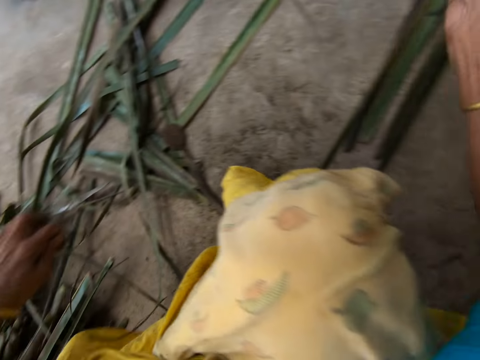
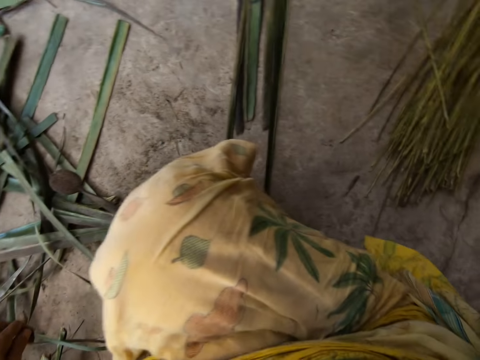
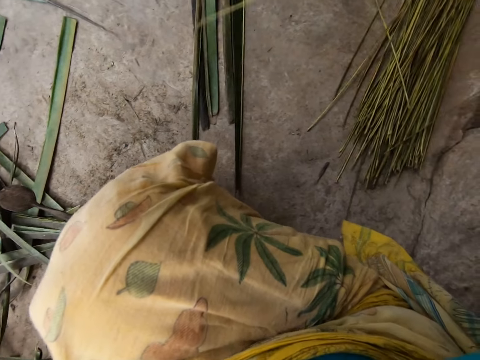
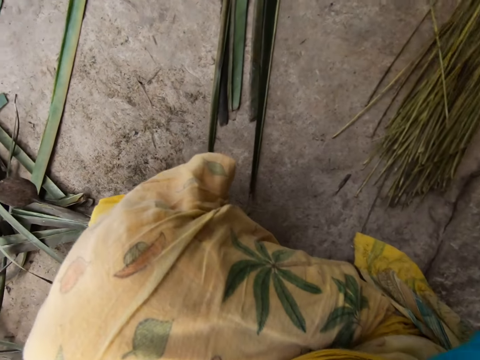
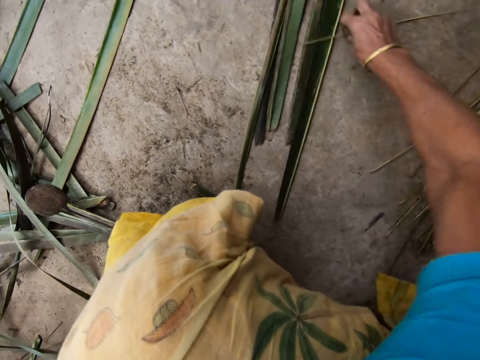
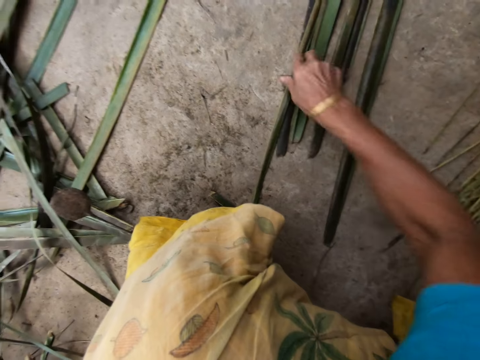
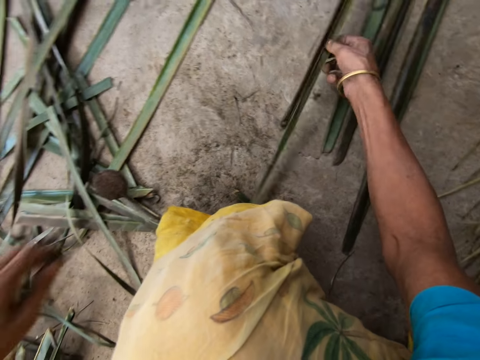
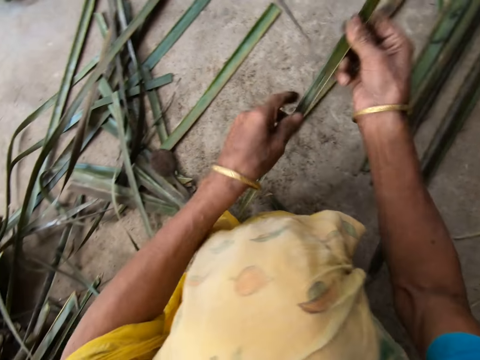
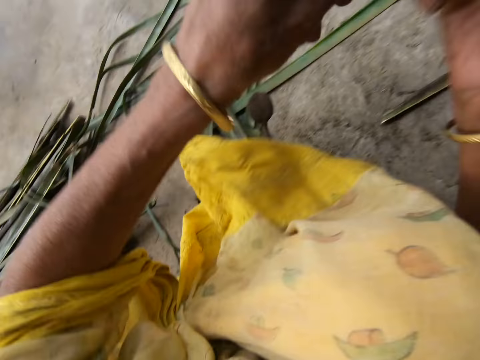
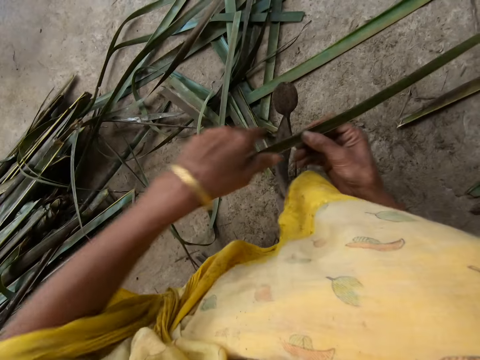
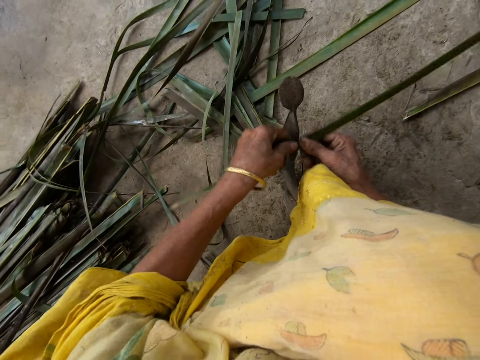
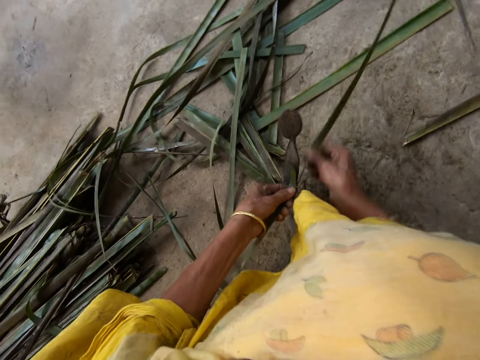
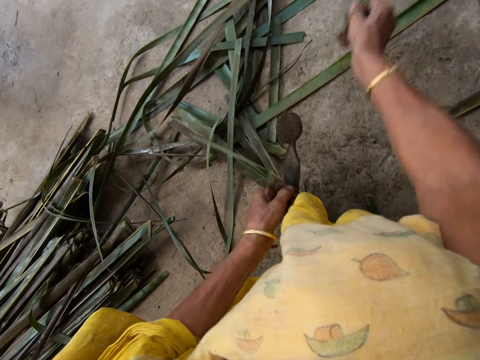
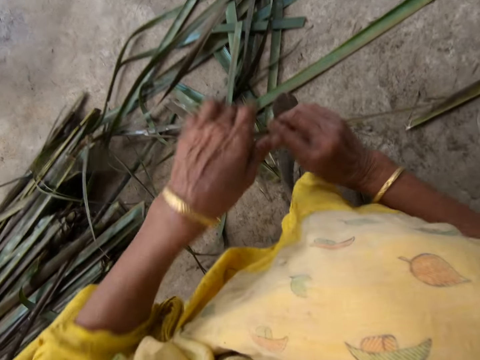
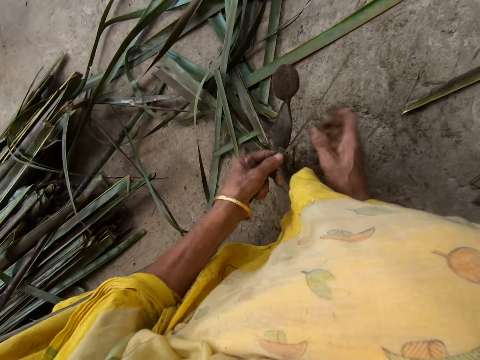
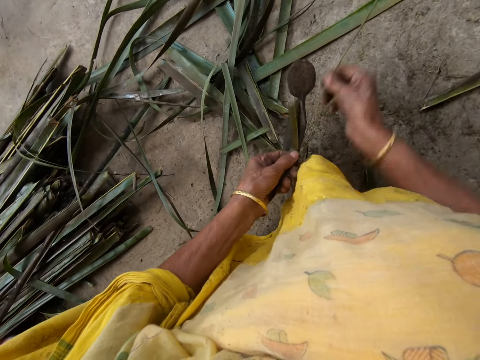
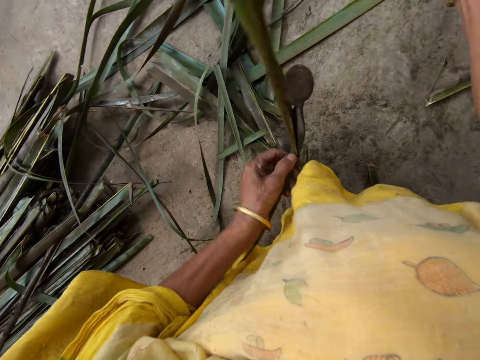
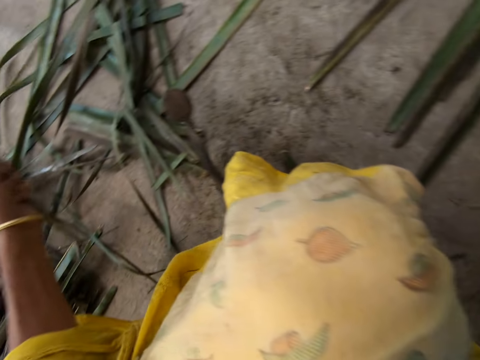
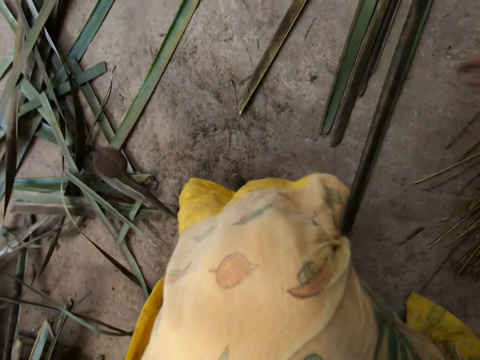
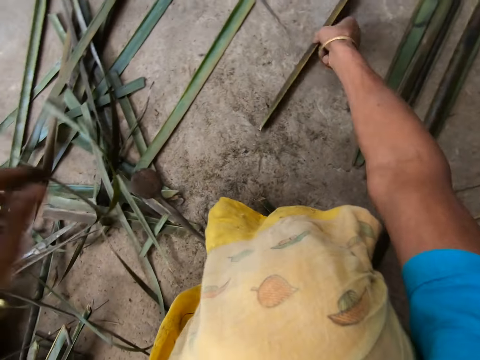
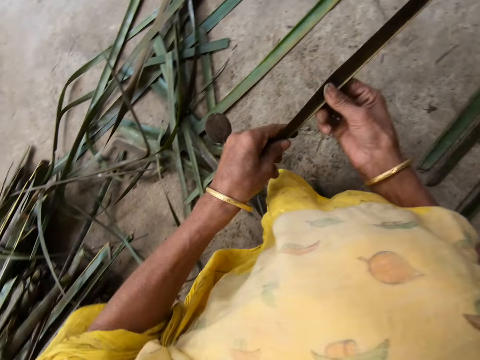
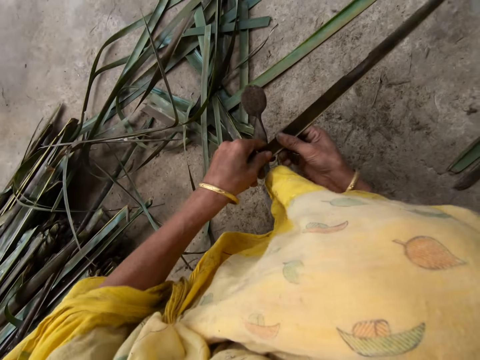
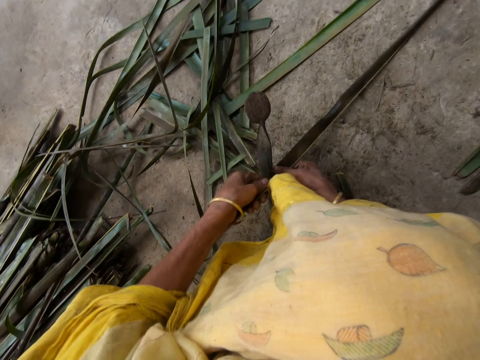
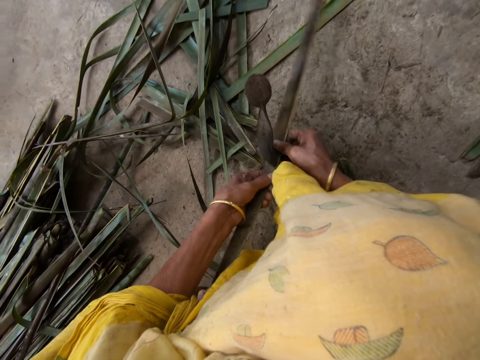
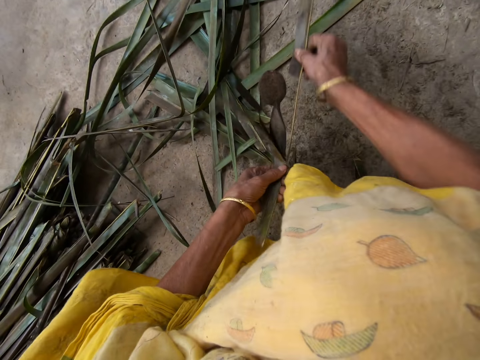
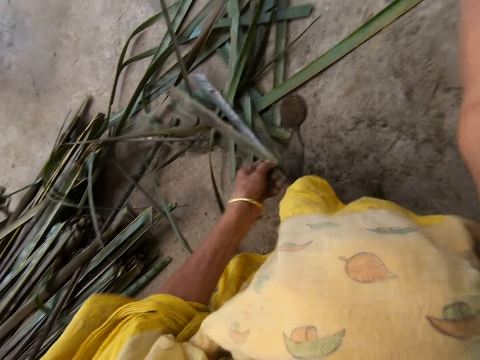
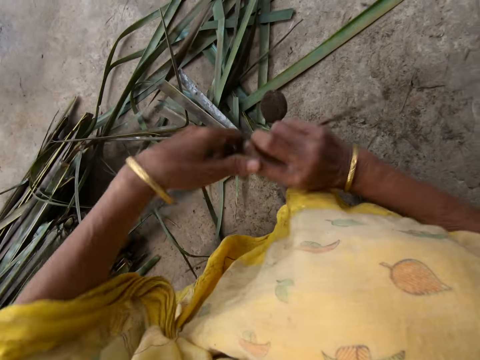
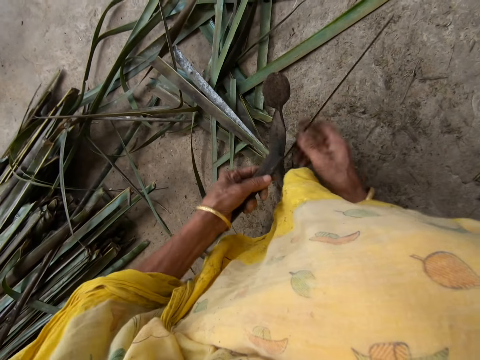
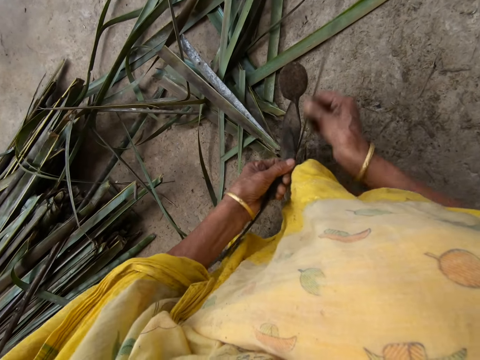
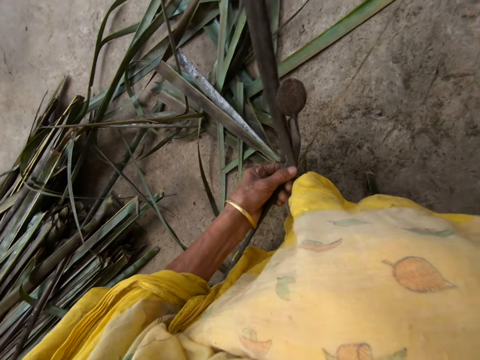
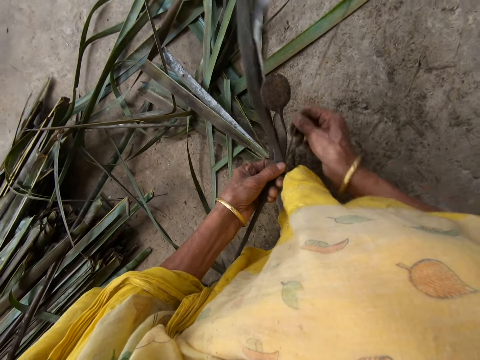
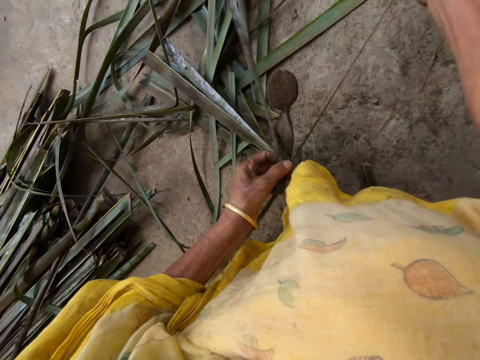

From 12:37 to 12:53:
The camera wearer puts a Dracaena Marginata midrib on the floor with her right hand. She picks up a Dracaena Marginata leaflet from the floor with her right hand. She reaps Dracaena Marginata leaves off the midrib on a vegetable cutter. She pulls the Dracaena Marginata midrib. She reaps the Dracaena Marginata leaves off the midrib on the vegetable cutter. She pulls the Dracaena Marginata midrib. She puts the Dracaena Marginata midrib on the floor with her right hand. She picks up the Dracaena Marginata leaflet from the floor with her right hand. She reaps the Dracaena Marginata leaves off the midrib on the vegetable cutter. She pulls the Dracaena Marginata midrib. She reaps the Dracaena Marginata leaves off the midrib on the vegetable cutter. She pulls the Dracaena Marginata midrib.

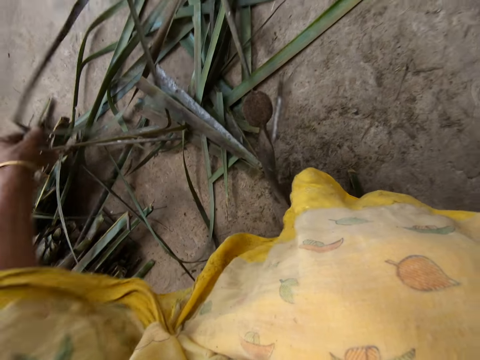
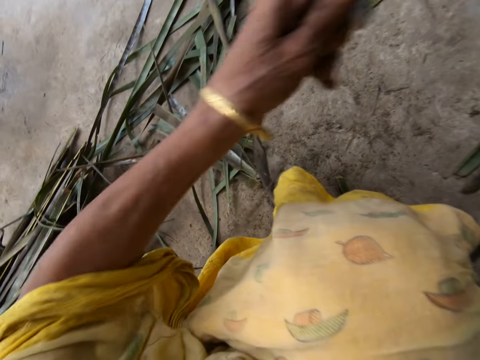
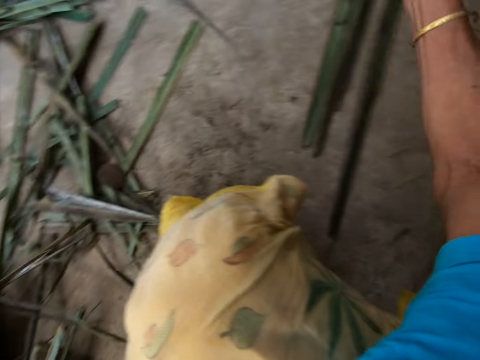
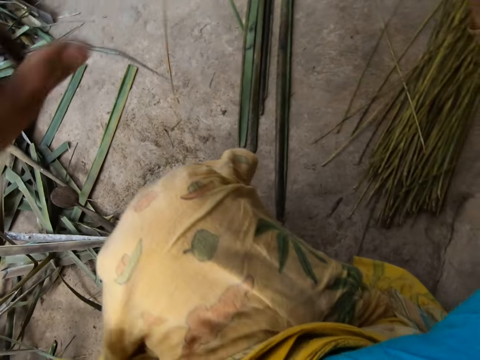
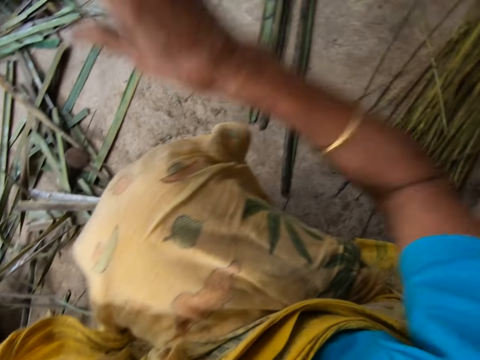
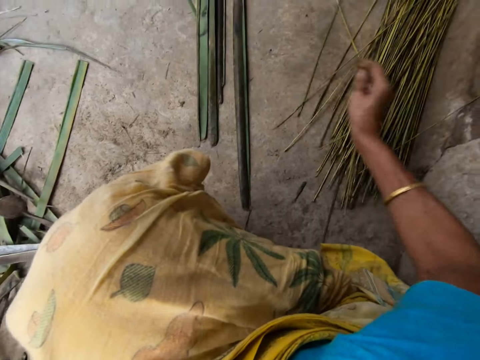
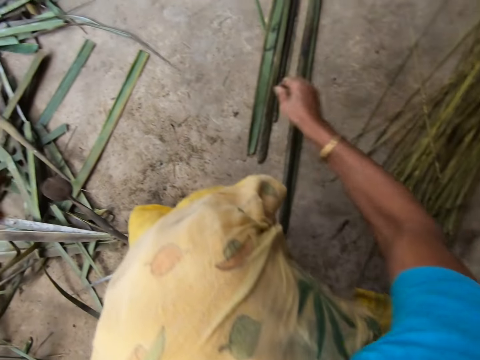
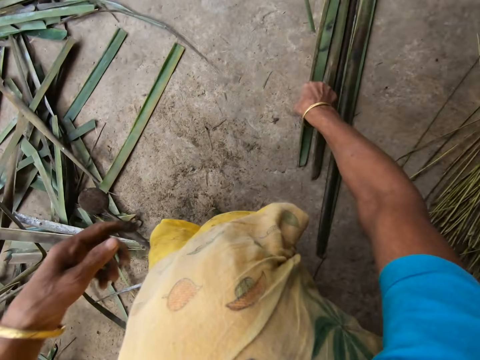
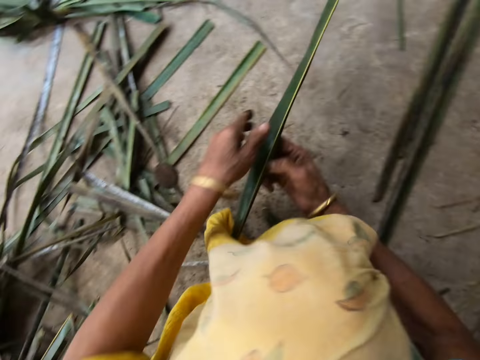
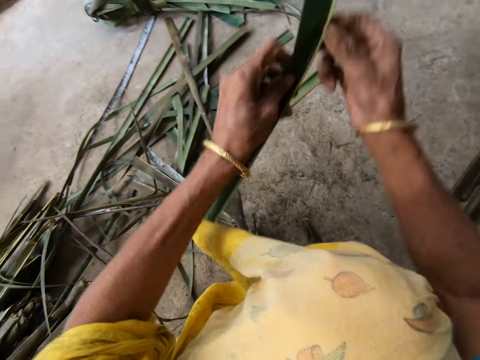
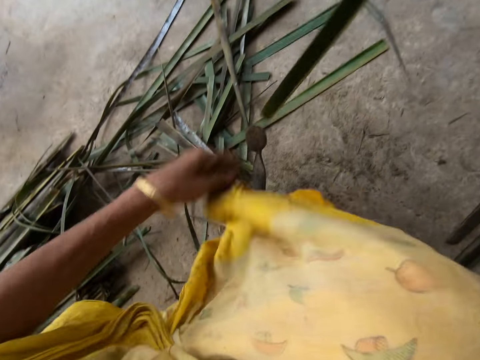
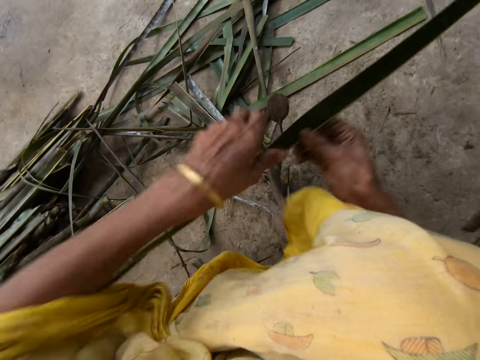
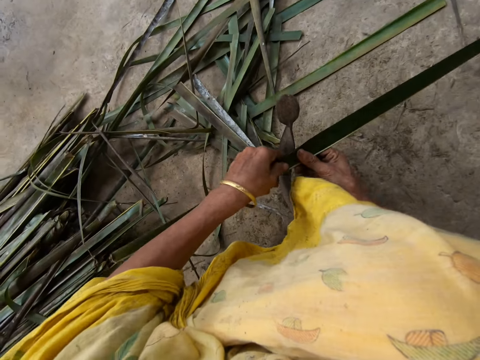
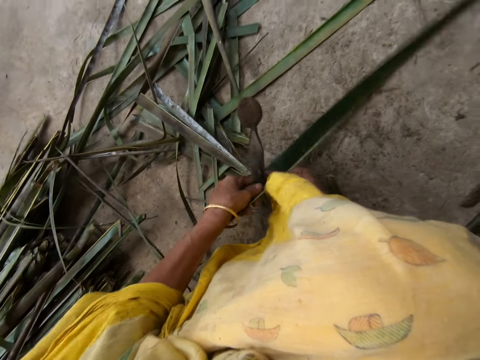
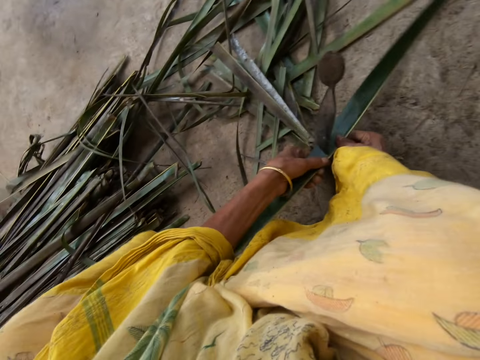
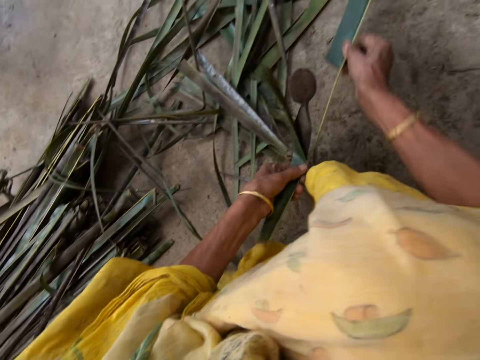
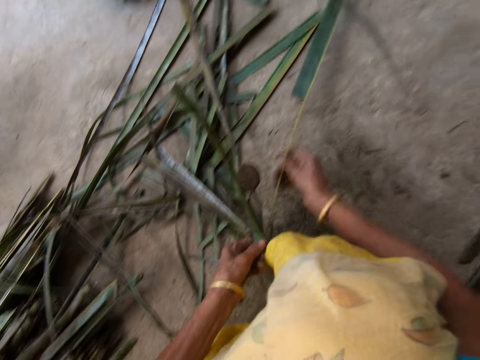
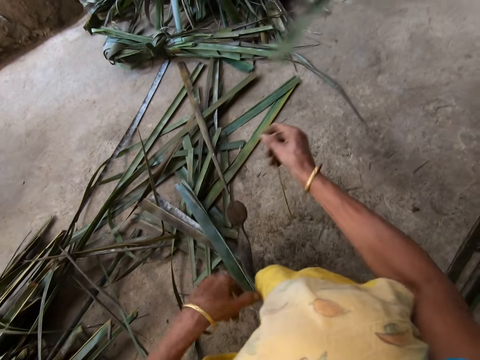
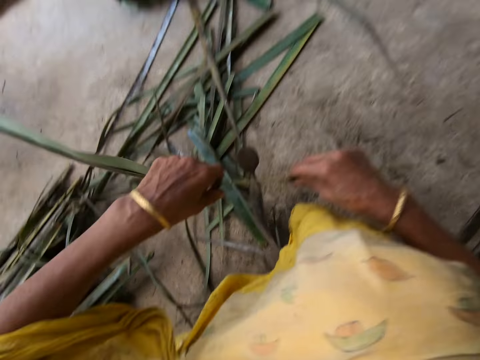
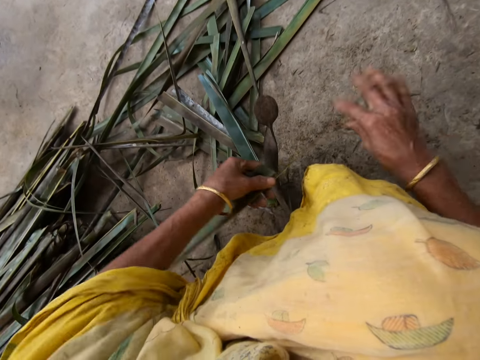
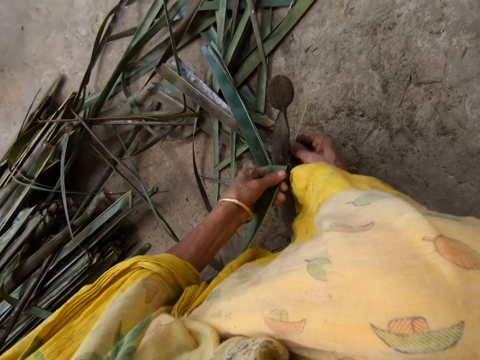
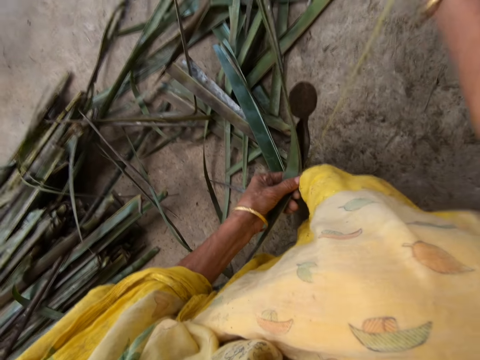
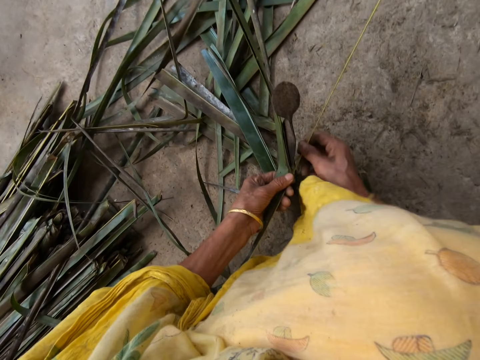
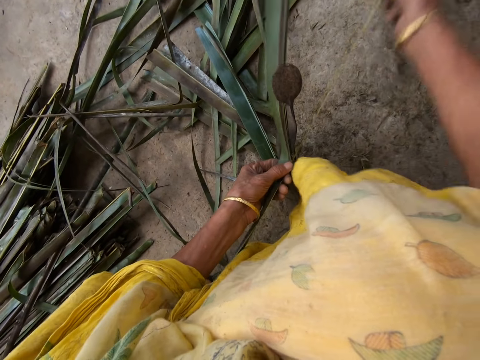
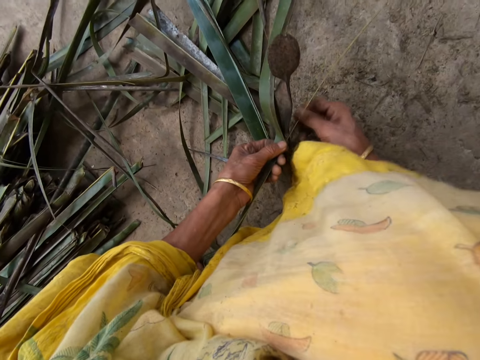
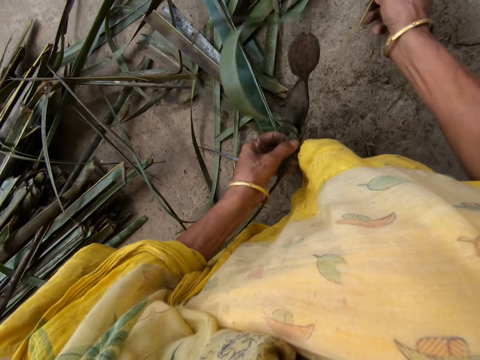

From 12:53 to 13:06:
The camera wearer puts a Dracaena Marginata midrib on the floor with her right hand. She picks up a Dracaena Marginata leaflet from the floor with her right hand. She reaps Dracaena Marginata leaves off the midrib on a vegetable cutter. She pulls the Dracaena Marginata midrib. She reaps the Dracaena Marginata leaves off the midrib on the vegetable cutter. She pulls the Dracaena Marginata midrib.
